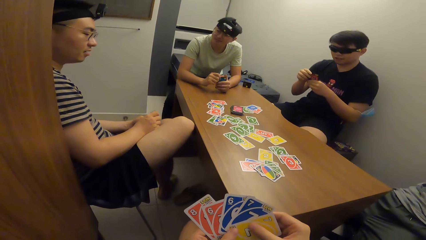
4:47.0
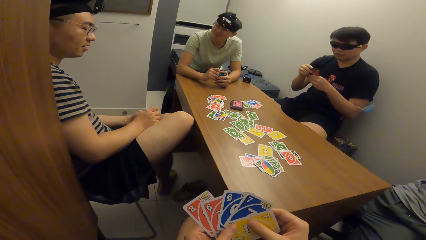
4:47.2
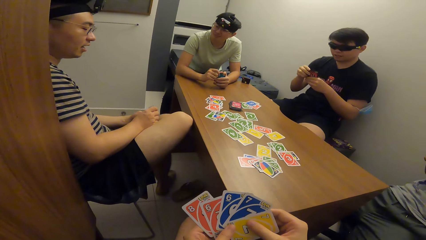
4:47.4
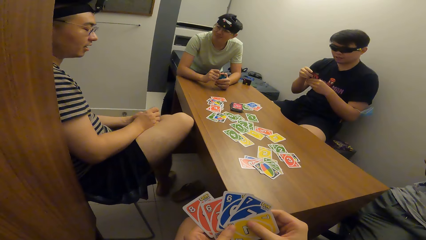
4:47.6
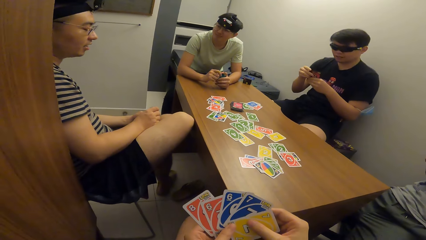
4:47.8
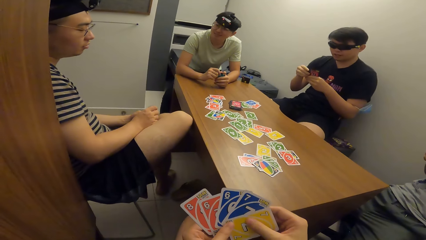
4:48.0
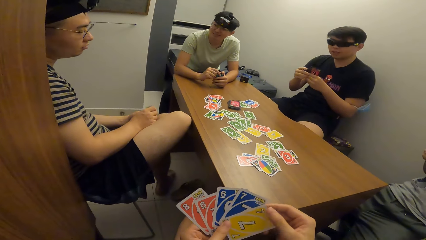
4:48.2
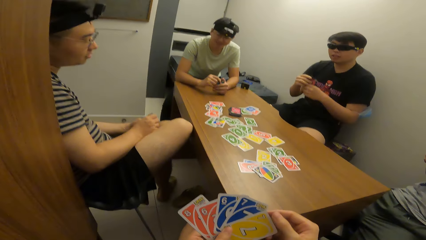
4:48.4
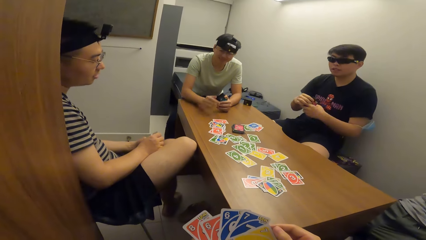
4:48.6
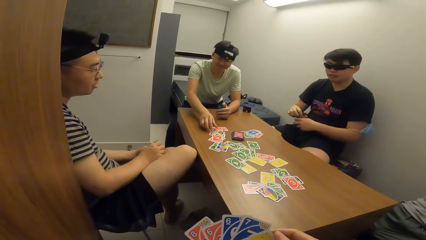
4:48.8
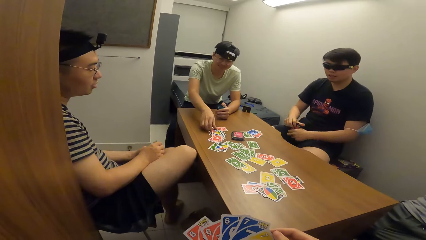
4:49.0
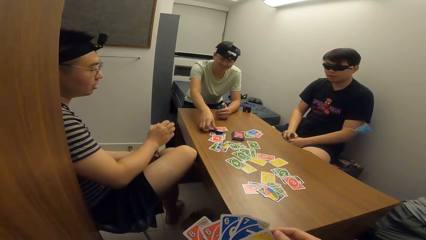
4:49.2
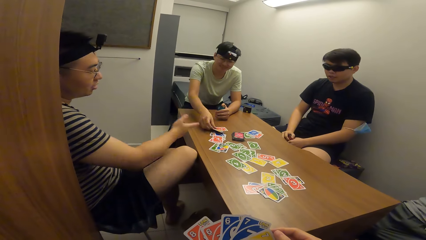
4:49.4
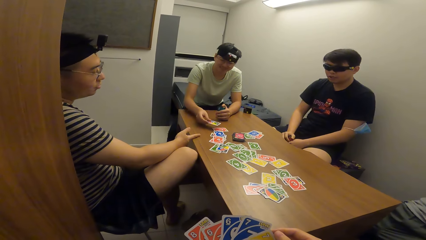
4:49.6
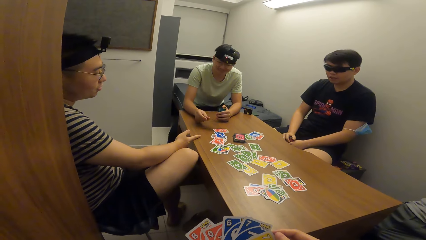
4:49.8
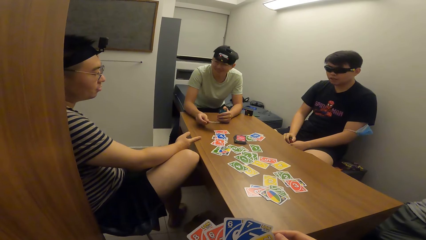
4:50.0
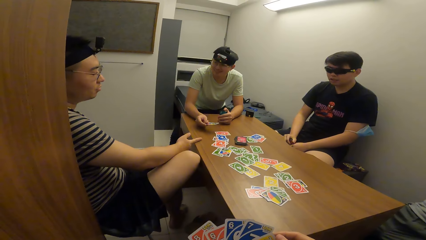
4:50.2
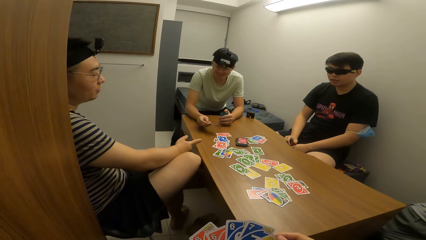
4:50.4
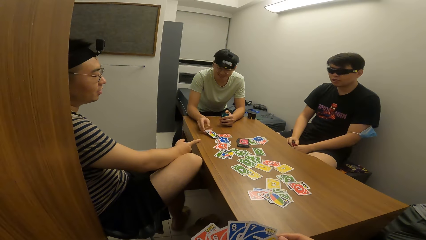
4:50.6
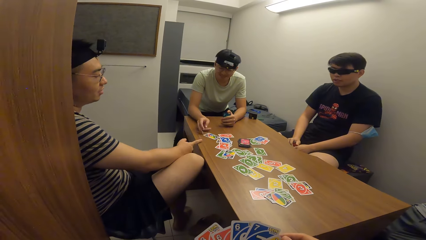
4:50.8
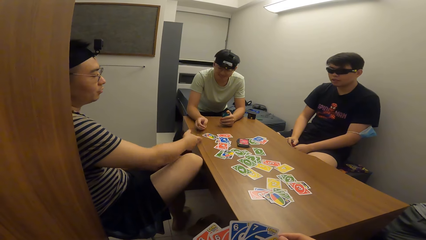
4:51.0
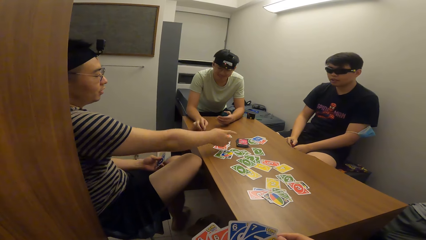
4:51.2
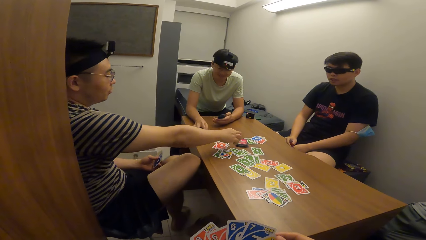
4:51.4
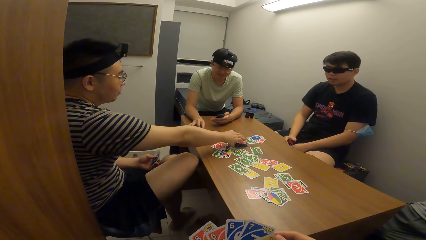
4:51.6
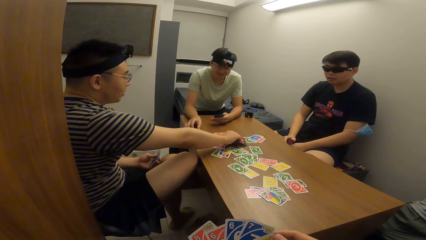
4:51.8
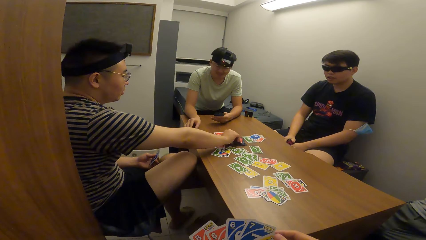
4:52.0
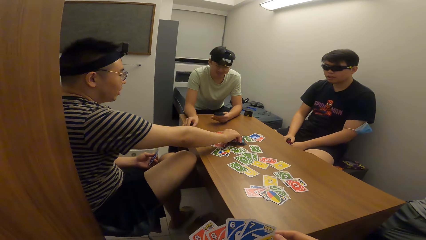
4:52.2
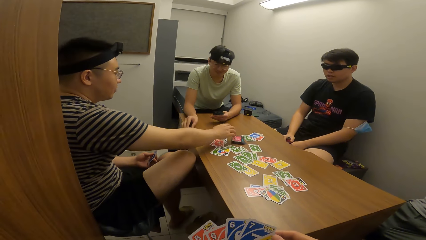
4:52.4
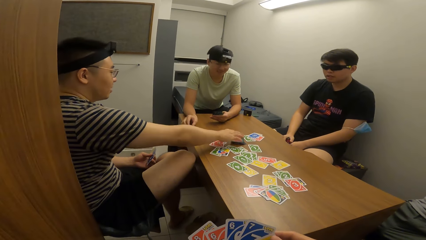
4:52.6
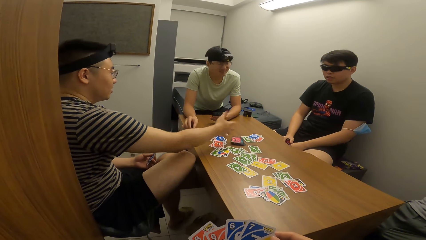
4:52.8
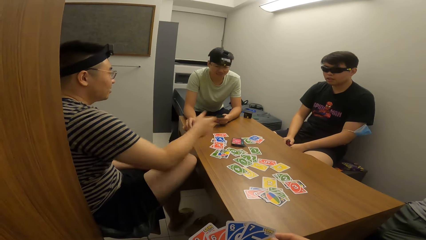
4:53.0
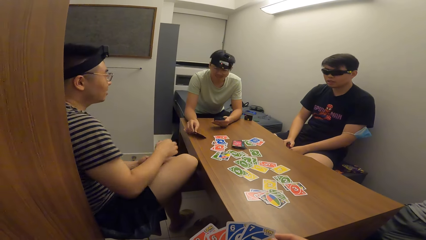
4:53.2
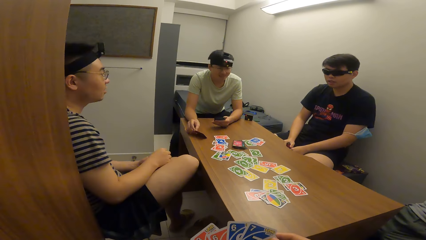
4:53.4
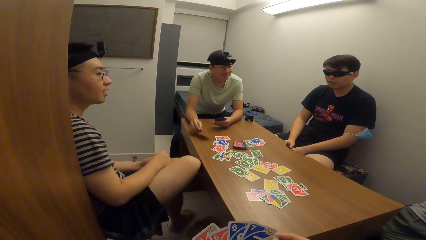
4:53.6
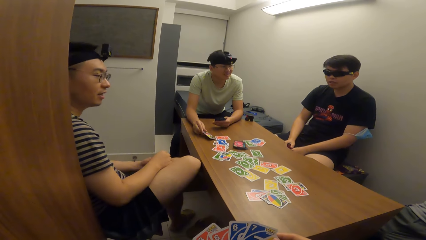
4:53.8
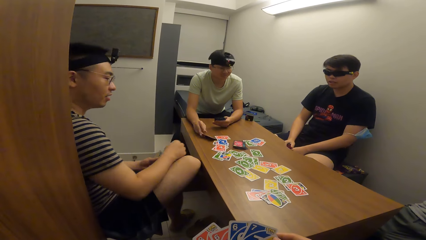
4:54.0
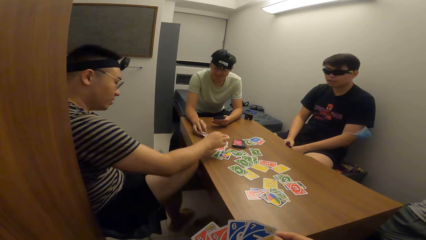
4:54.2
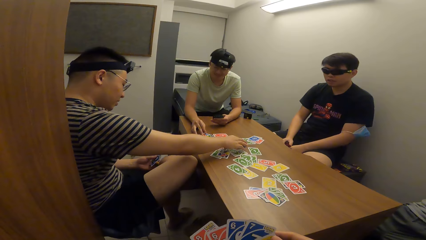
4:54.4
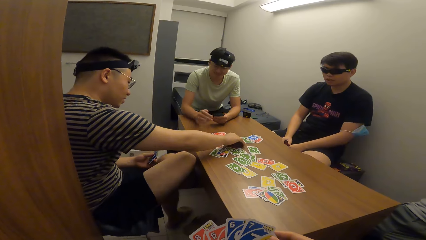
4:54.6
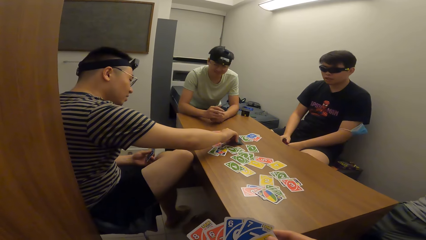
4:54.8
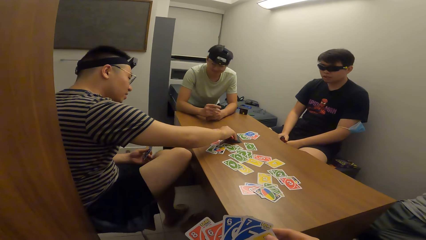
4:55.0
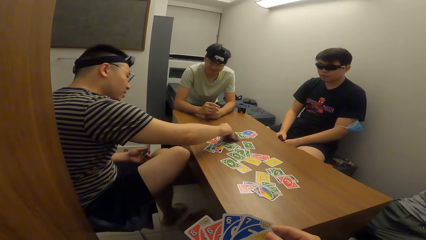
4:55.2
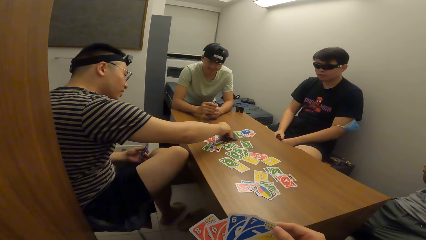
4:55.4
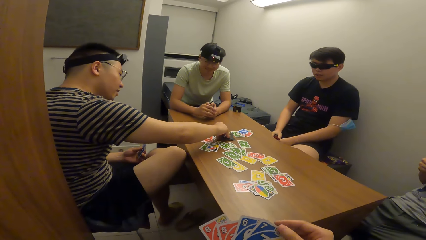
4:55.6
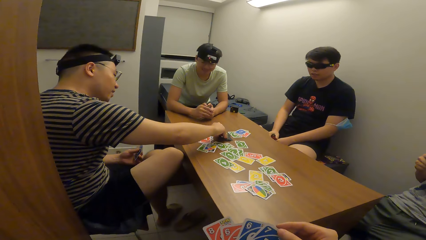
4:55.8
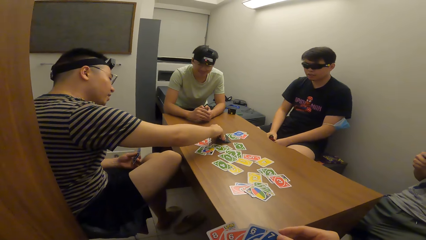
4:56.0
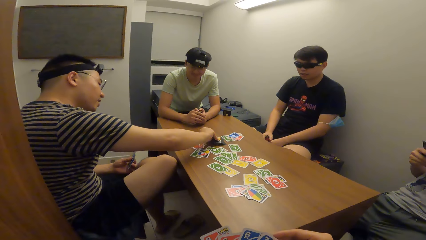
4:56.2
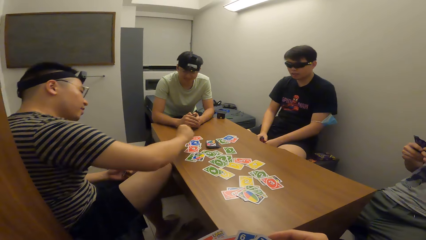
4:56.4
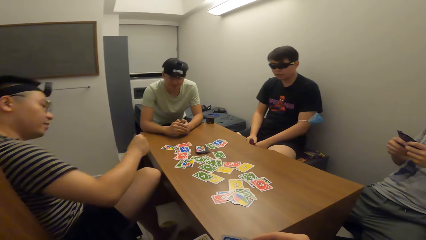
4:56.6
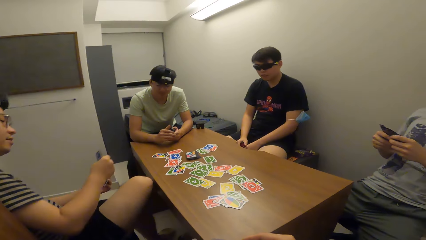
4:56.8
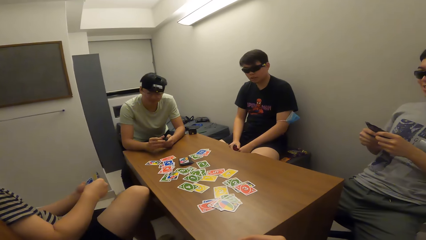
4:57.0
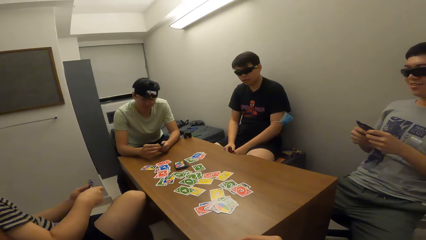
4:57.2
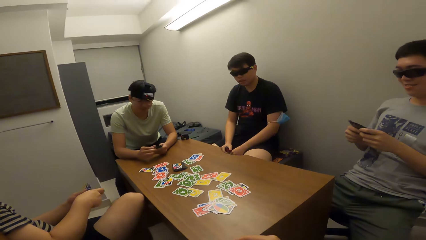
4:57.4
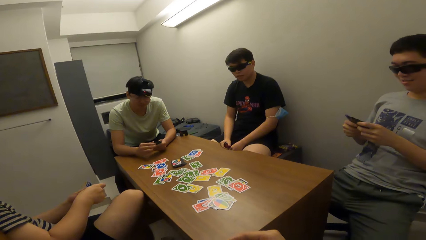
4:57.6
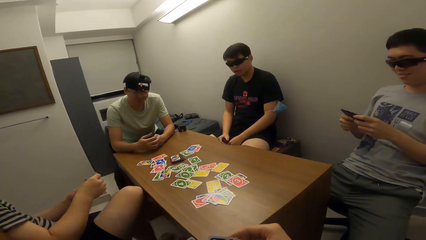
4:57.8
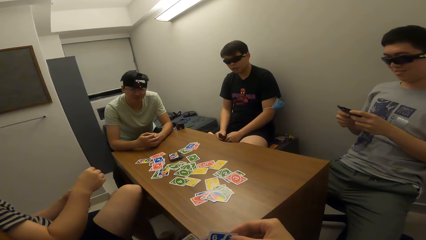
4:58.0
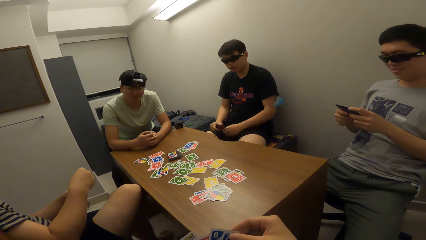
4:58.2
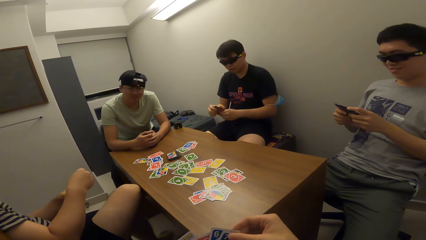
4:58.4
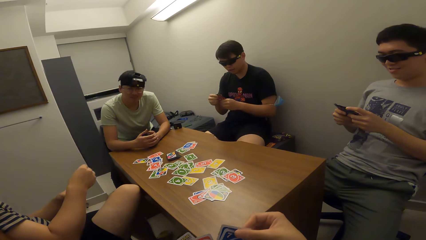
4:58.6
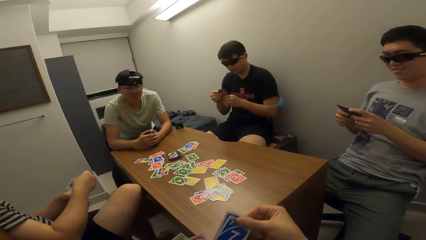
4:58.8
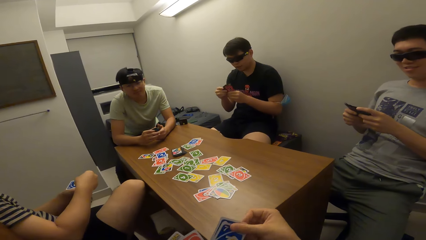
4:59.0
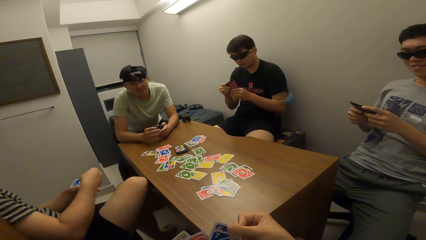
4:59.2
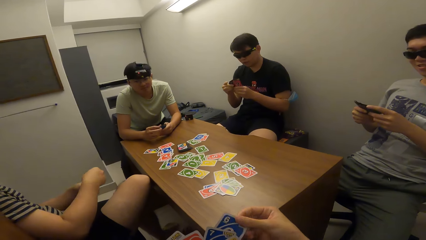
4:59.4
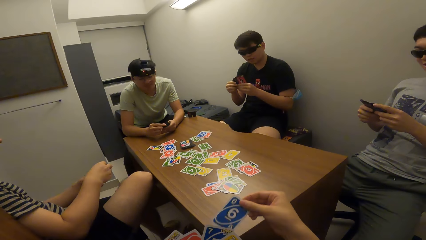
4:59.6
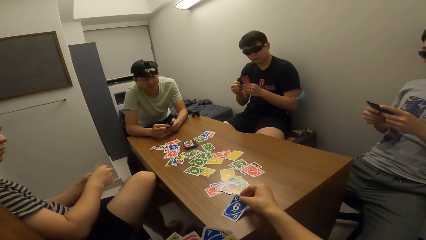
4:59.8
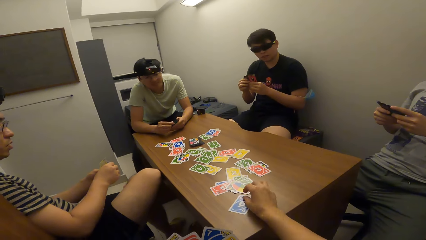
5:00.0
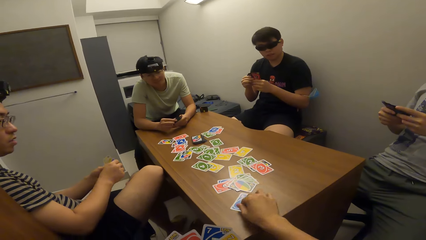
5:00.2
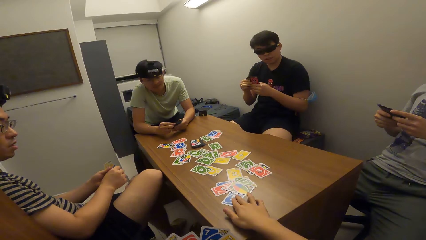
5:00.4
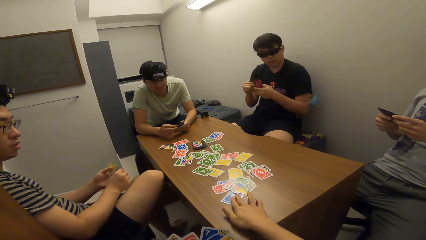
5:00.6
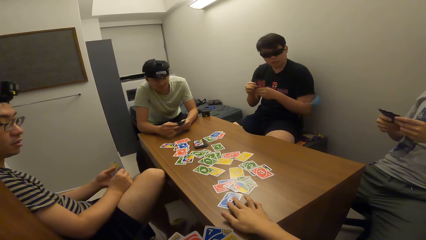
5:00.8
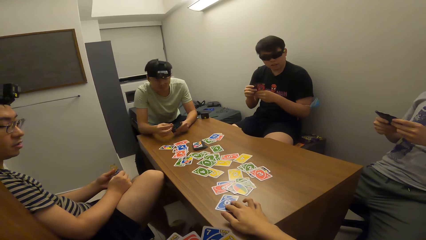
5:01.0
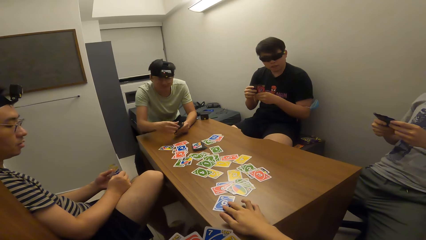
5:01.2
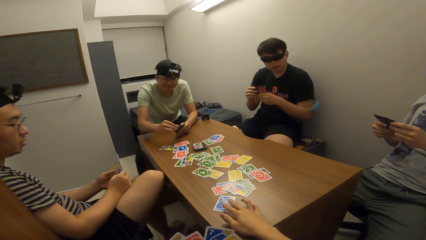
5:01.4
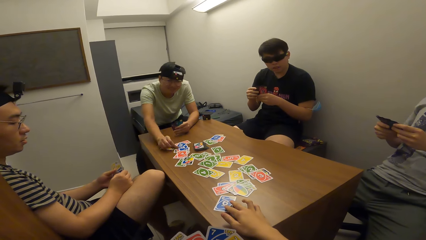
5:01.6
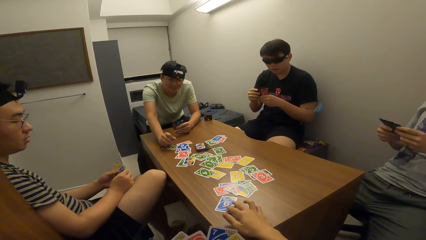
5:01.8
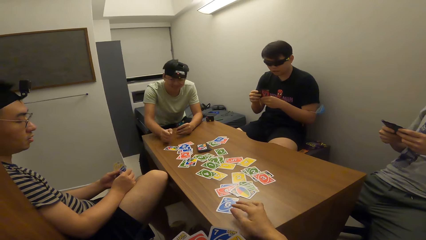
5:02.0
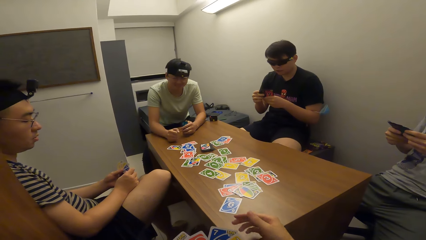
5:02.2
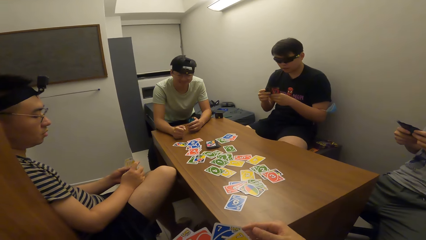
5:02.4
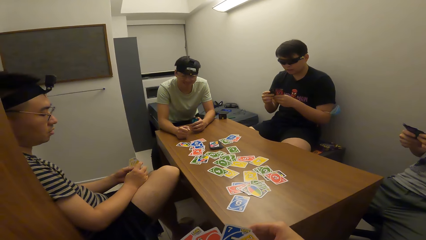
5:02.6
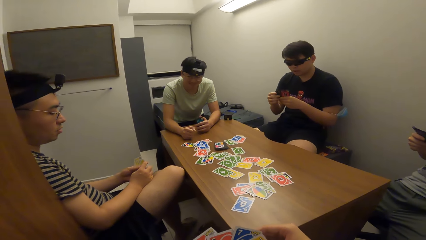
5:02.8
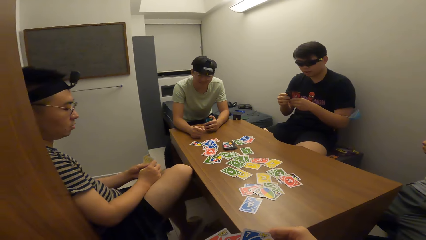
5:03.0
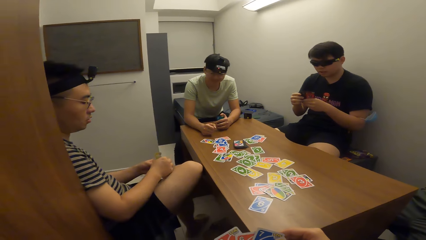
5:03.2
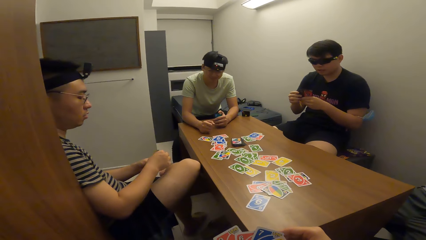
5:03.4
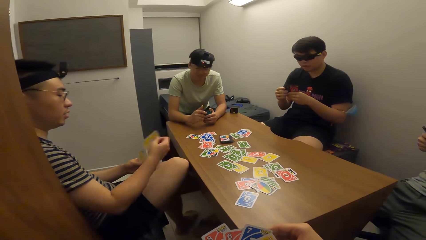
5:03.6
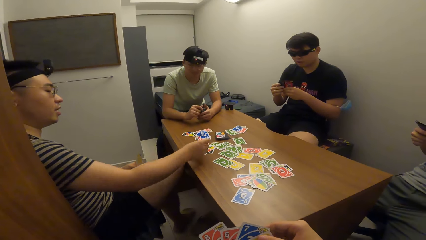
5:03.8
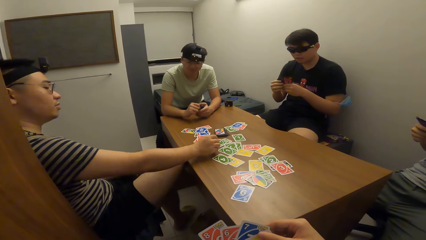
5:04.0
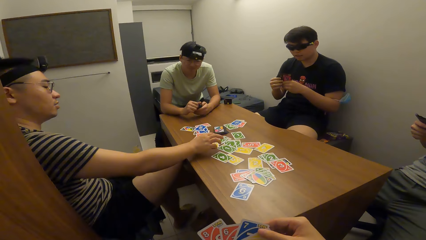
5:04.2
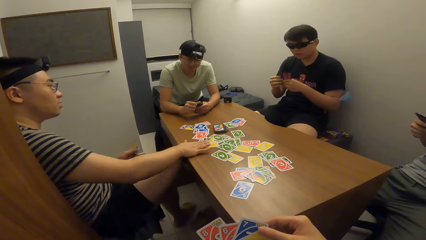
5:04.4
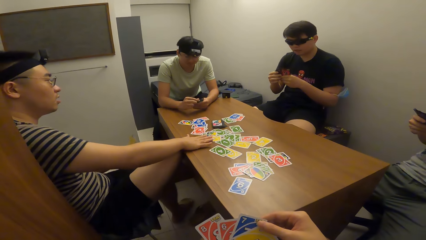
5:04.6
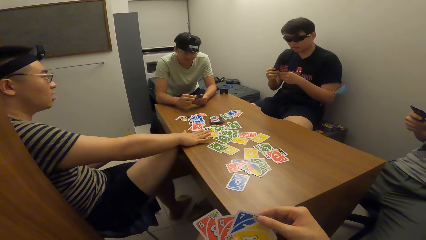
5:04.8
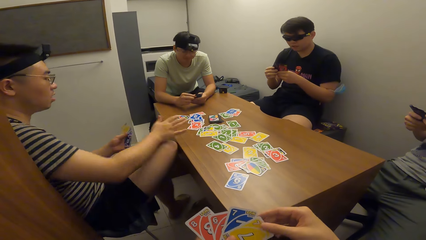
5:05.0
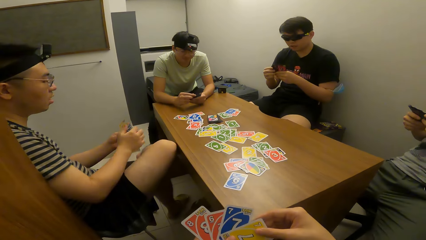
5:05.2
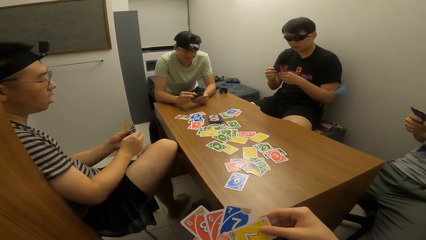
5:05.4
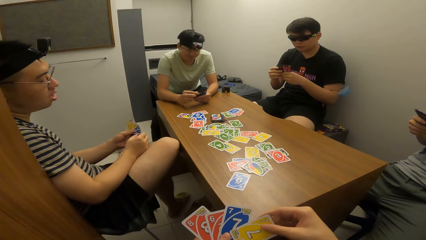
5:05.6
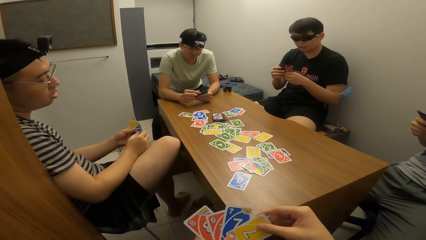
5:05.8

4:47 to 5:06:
A man picks the playing card from the card deck on the table with his right hand. The man drops the playing card on the table with his right hand. Another man touches the playing card in the card deck on the table with his right hand. The first man drops a card on the table. The other man picks the playing card from the card deck on the table with his right hand. The first man picks a card on the table. The camera wearer drops the playing card on the table with his right hand. The first man drops the playing card on the table with his right hand. The other man drops the playing card on the table with his right hand.
